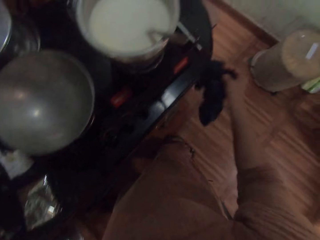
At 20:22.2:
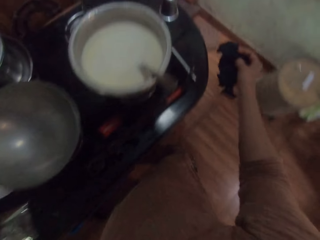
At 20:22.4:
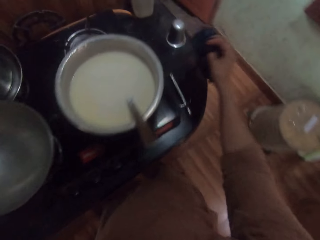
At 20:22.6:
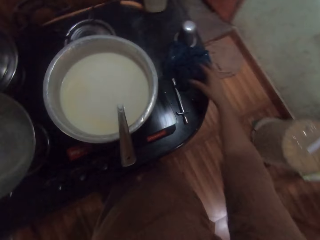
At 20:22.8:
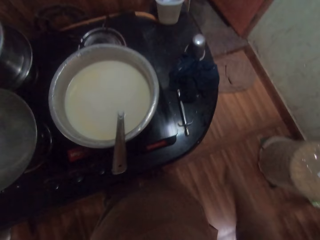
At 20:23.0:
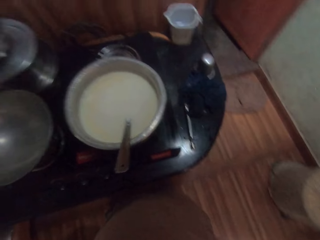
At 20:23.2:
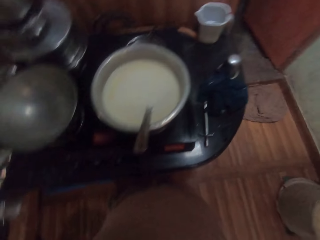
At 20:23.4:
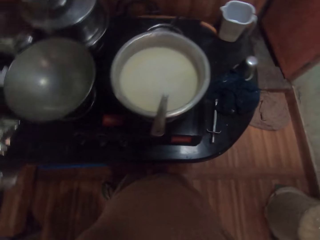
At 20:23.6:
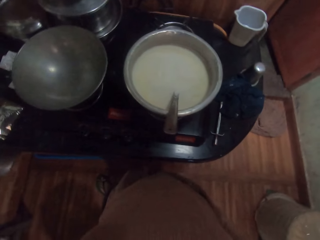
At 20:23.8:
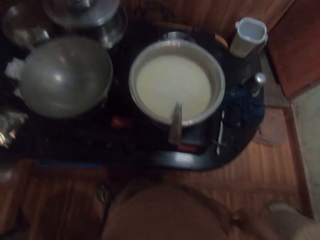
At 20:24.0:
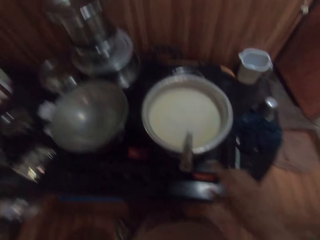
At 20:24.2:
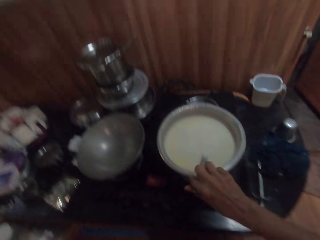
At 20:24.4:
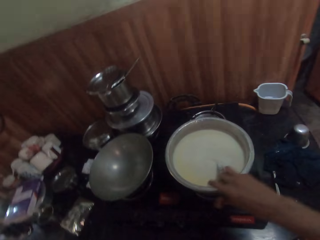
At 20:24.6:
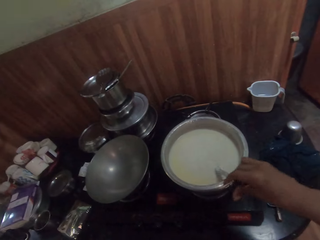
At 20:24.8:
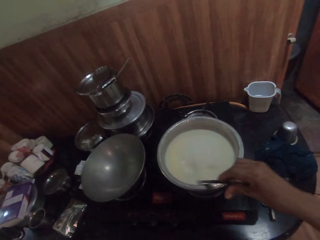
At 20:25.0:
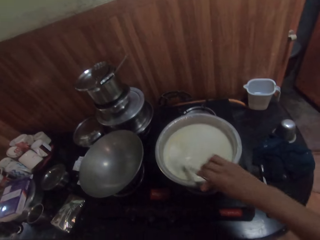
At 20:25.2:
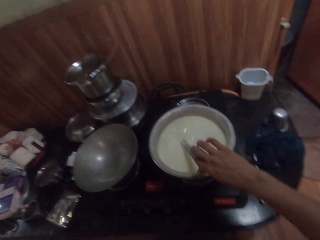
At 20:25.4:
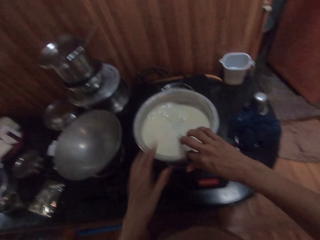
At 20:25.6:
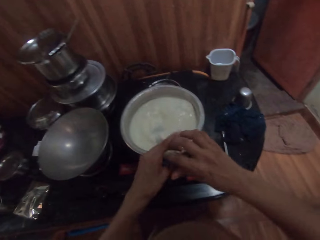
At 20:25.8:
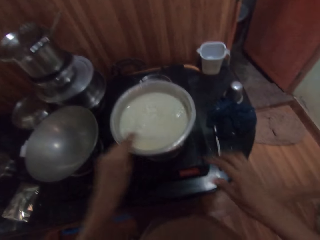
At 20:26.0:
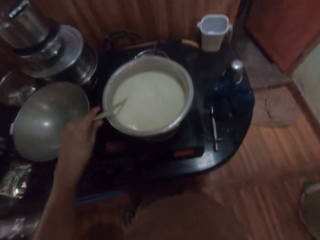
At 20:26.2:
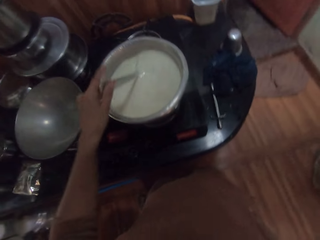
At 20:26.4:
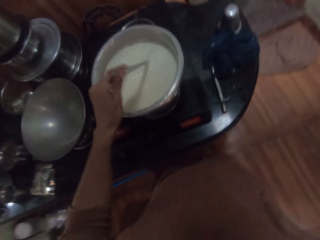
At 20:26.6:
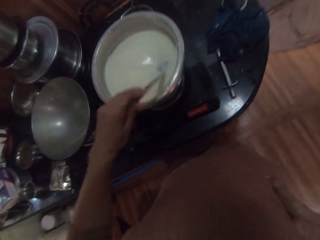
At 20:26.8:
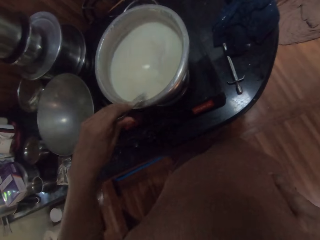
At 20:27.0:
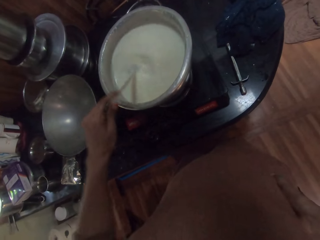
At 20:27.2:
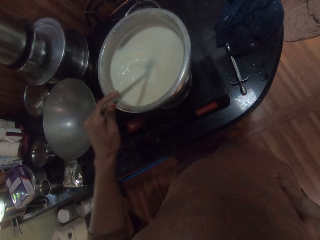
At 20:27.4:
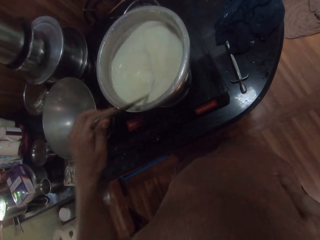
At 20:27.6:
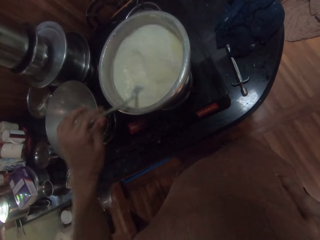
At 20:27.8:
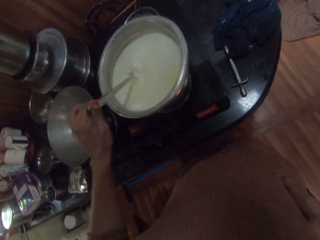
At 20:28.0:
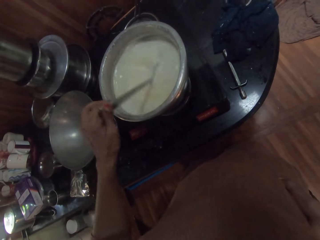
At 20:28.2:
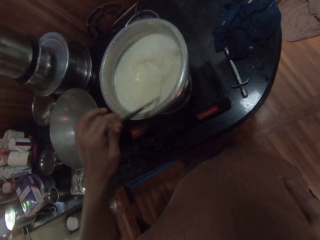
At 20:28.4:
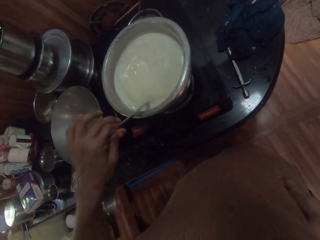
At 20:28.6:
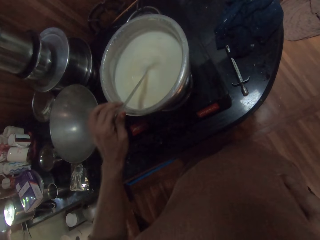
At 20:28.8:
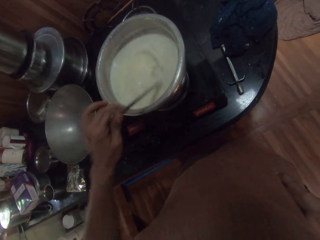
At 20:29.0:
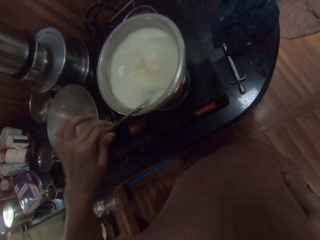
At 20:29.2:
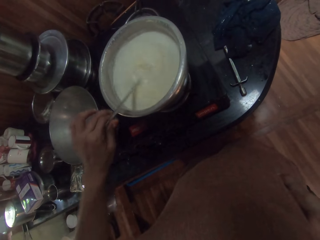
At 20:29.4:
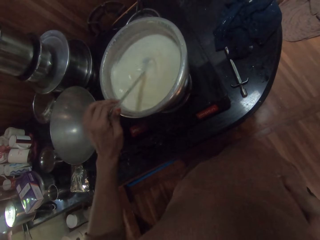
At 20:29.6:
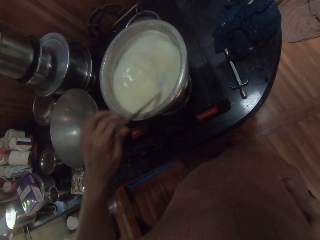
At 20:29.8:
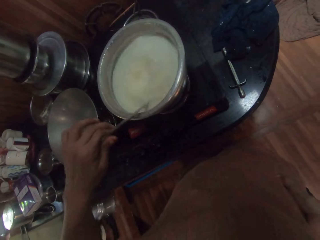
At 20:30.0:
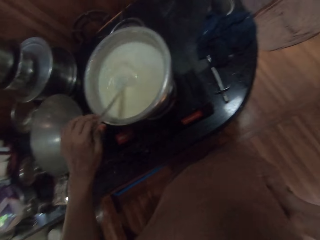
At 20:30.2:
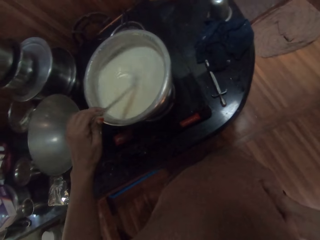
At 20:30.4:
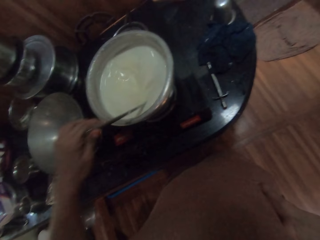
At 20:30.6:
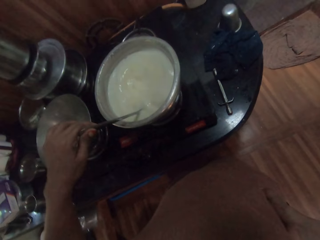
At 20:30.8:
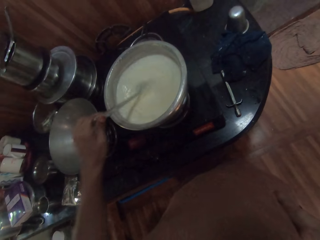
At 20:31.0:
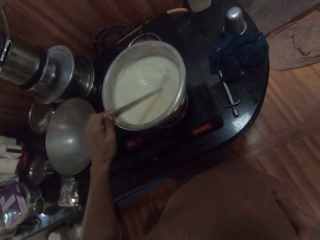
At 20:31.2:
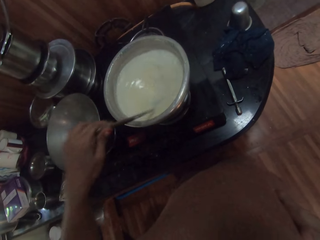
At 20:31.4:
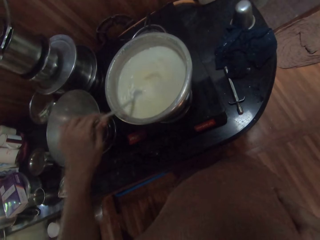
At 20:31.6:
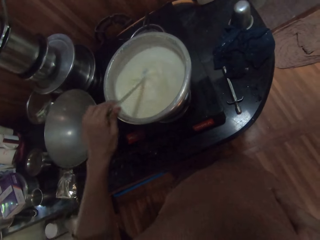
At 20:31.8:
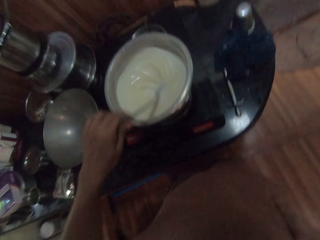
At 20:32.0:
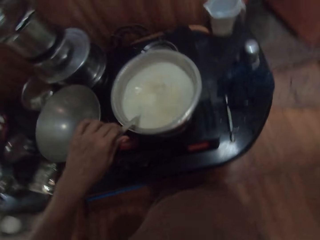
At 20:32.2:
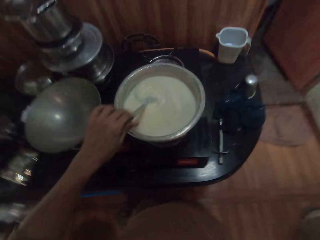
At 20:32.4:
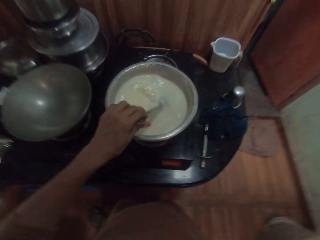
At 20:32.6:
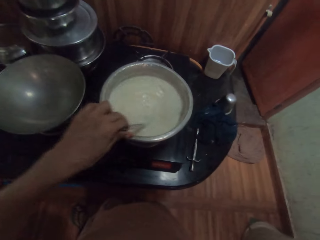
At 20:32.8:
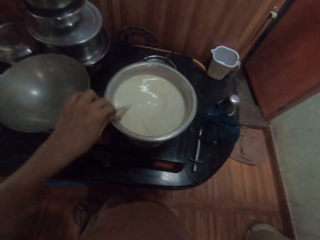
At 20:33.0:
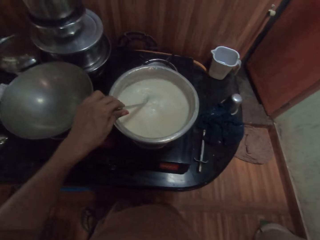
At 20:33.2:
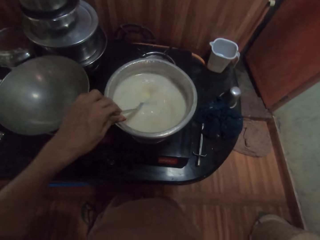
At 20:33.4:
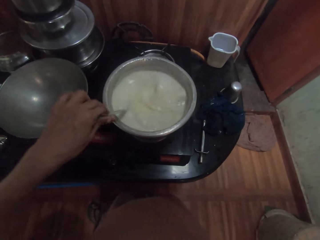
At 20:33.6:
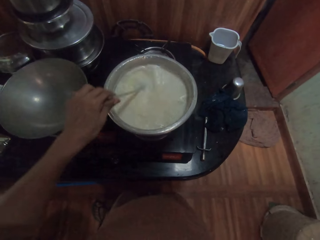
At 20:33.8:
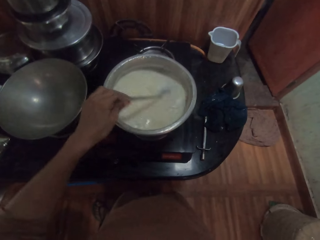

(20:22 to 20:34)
The camera wearer drops the towel in her right hand on the cooker. She stirs the soup on the cooker with a spoon with her right hand. She stirs the soup on the cooker with her left hand.

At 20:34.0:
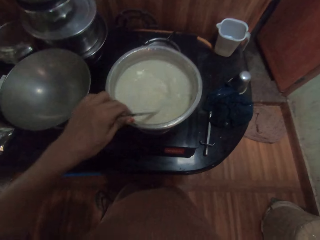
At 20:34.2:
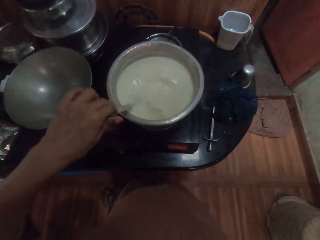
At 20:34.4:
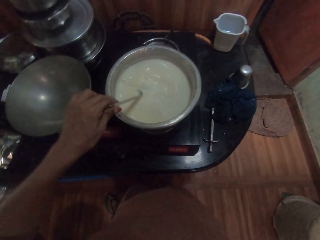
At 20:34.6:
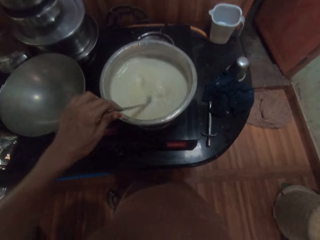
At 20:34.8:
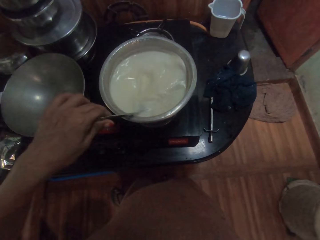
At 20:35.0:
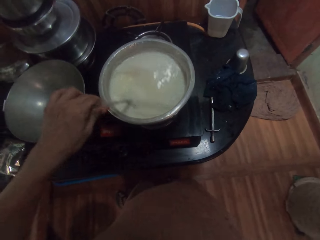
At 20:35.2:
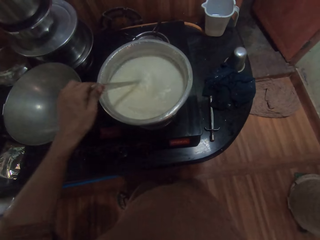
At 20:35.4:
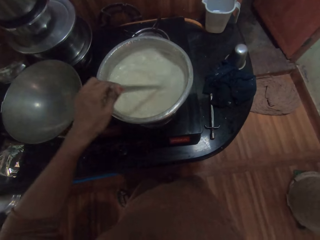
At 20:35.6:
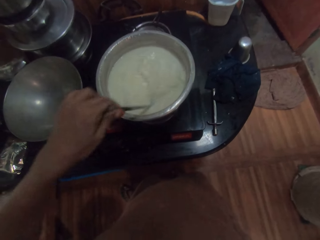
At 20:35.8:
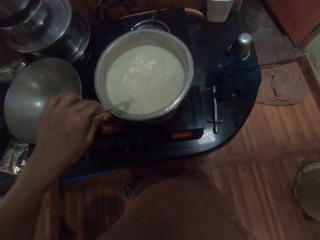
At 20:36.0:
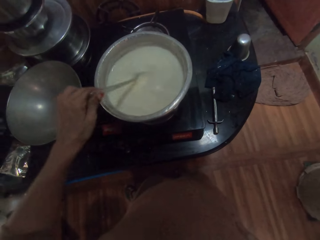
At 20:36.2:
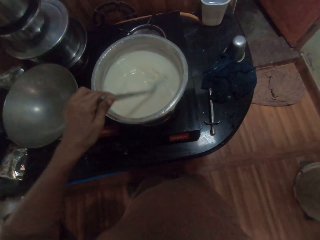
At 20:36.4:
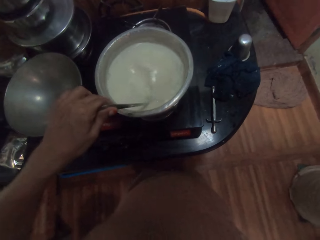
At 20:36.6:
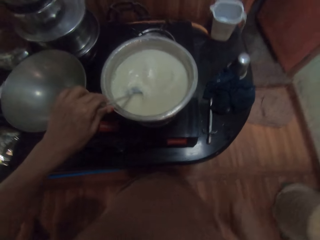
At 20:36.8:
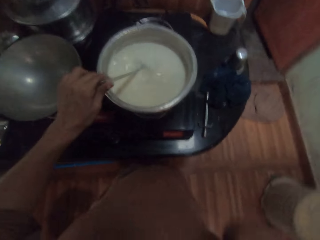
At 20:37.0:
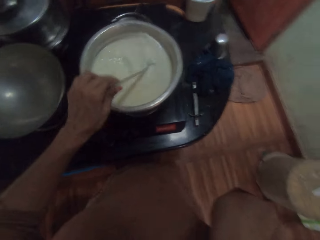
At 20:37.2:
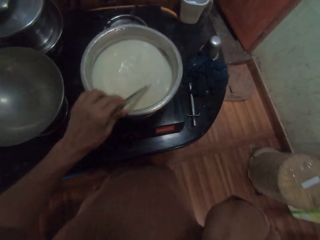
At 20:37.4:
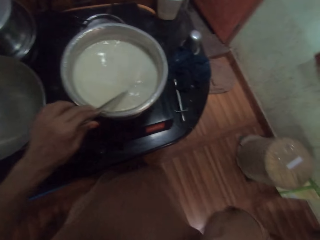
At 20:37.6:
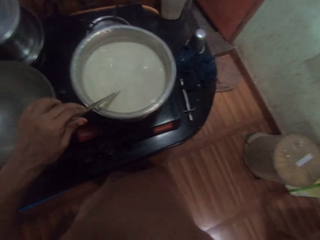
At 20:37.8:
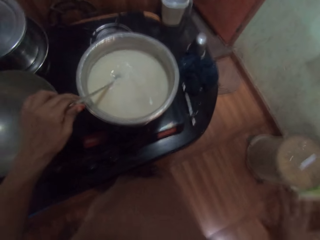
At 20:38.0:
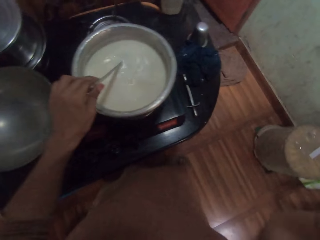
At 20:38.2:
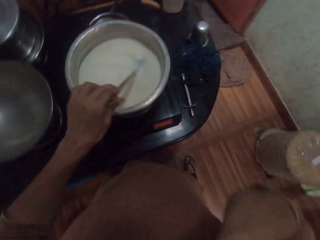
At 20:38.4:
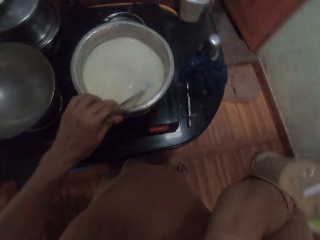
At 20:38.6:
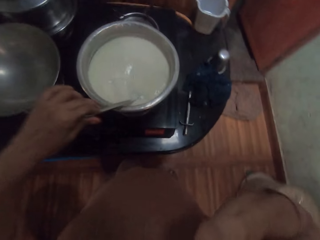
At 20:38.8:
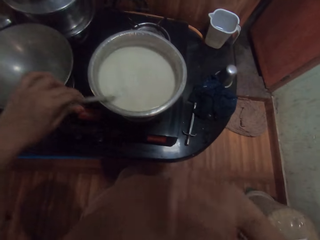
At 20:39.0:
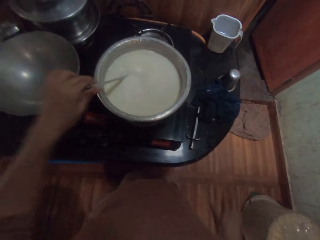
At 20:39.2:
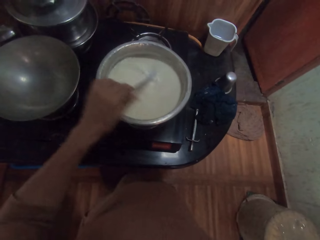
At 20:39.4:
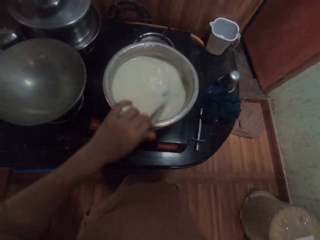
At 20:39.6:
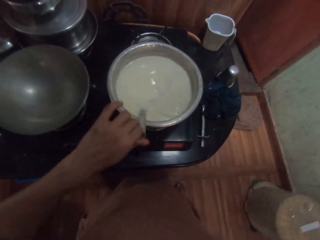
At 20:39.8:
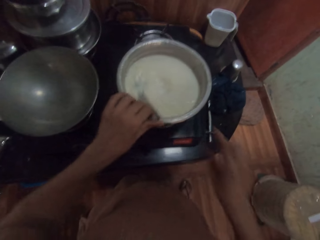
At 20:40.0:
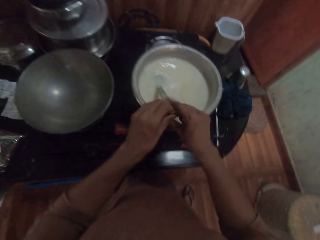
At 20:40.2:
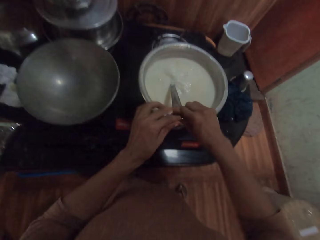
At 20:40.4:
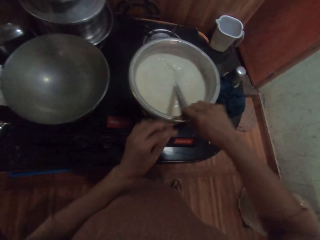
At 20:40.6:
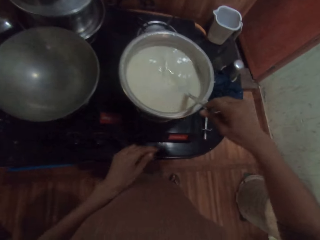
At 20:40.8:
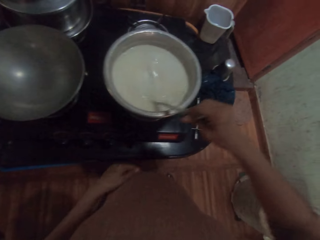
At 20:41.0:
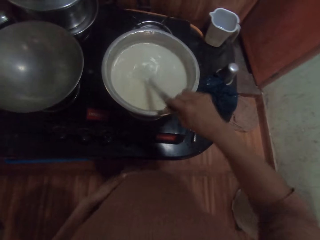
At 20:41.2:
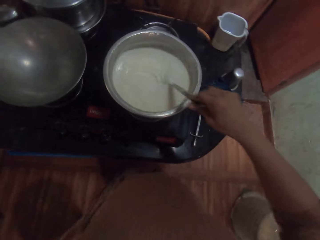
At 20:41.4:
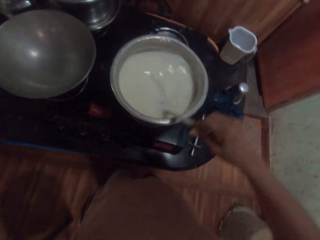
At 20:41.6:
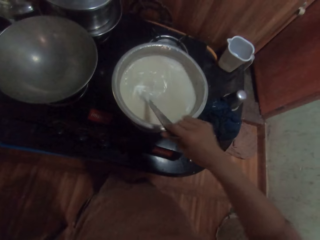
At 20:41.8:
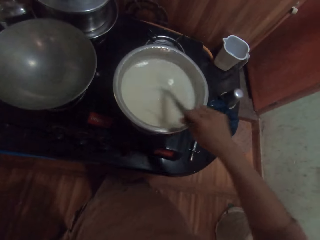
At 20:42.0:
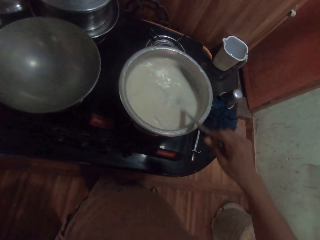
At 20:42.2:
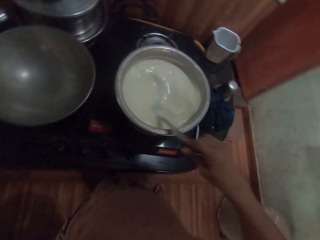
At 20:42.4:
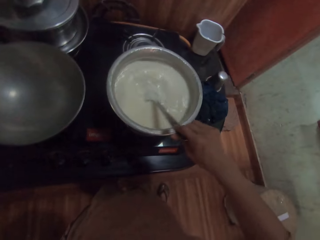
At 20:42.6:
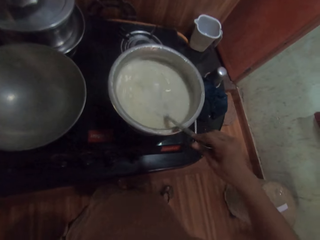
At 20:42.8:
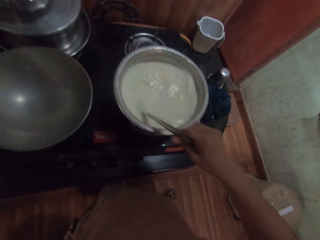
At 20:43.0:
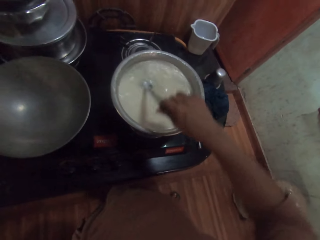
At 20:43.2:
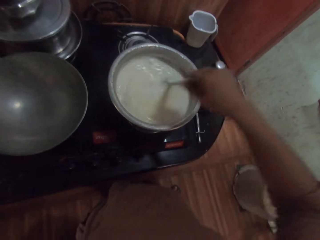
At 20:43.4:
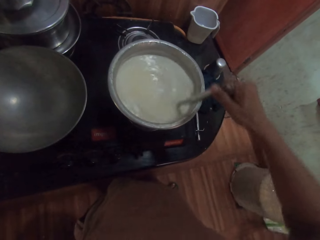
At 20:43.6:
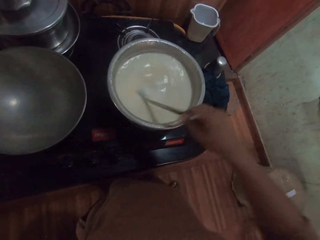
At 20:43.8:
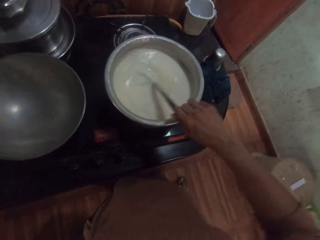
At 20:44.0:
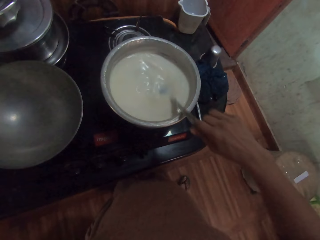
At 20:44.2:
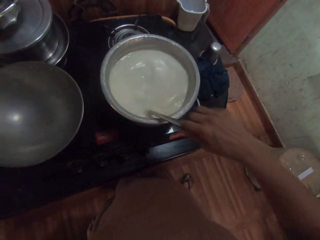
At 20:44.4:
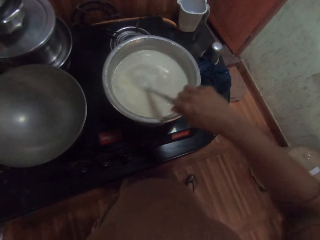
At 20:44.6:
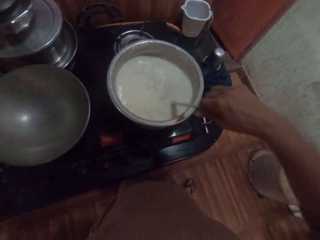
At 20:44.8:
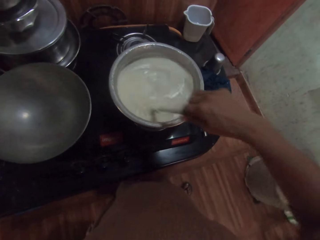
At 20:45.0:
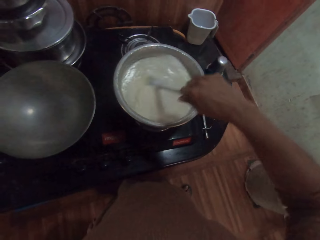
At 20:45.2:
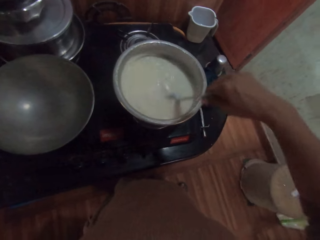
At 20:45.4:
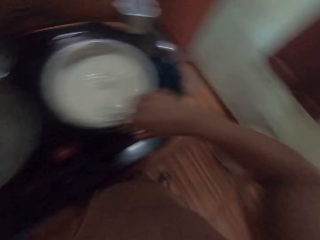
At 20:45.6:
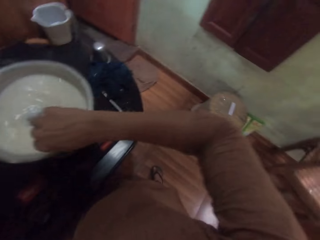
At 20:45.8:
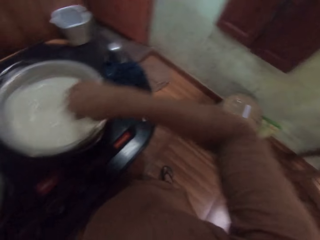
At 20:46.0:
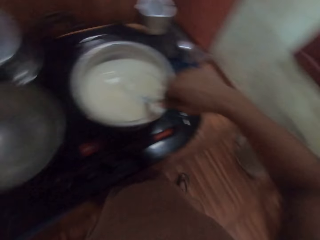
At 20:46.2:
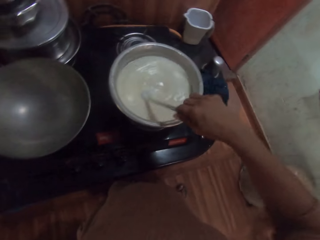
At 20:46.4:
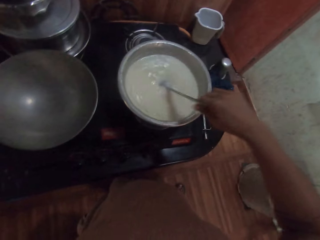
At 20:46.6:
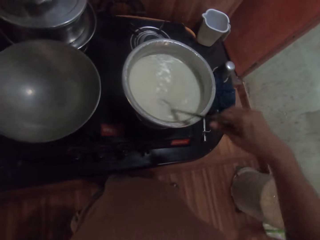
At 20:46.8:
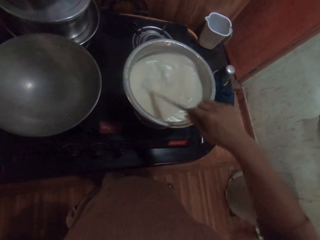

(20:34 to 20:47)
The camera wearer stirs the soup on the cooker with her right hand.
